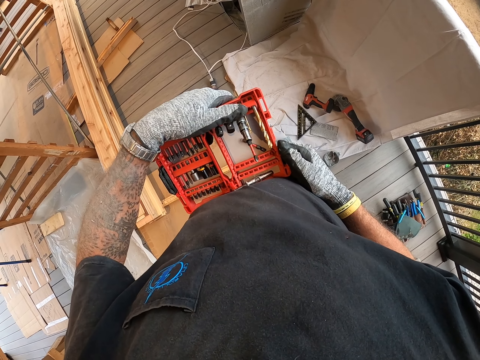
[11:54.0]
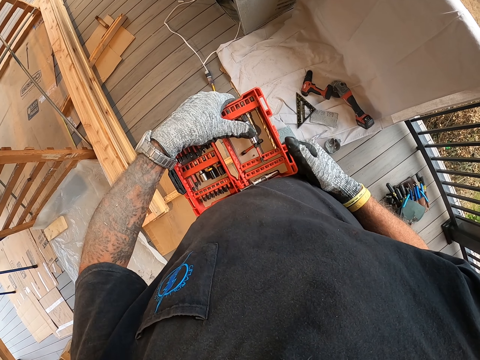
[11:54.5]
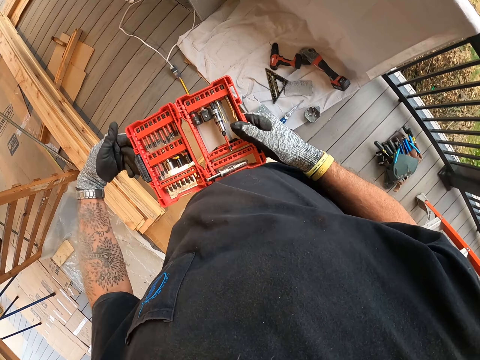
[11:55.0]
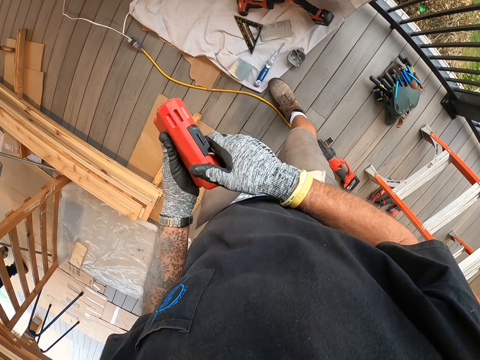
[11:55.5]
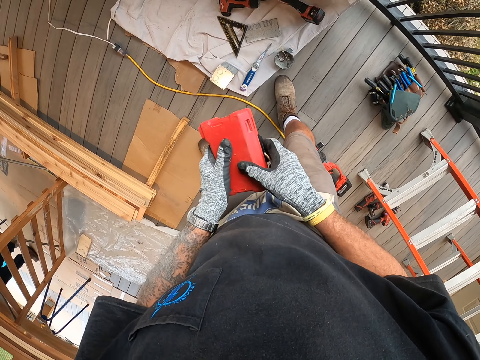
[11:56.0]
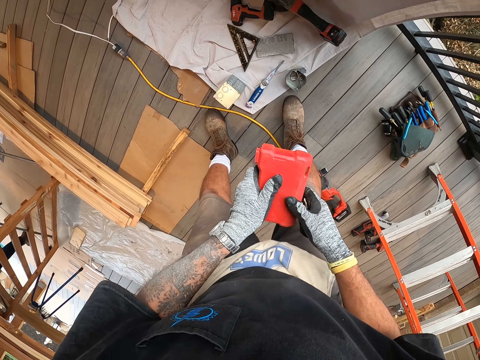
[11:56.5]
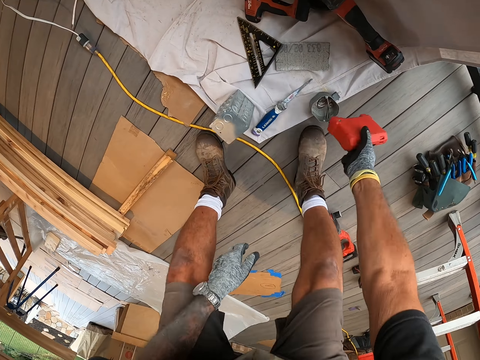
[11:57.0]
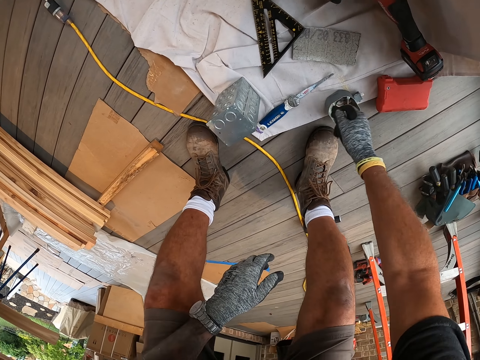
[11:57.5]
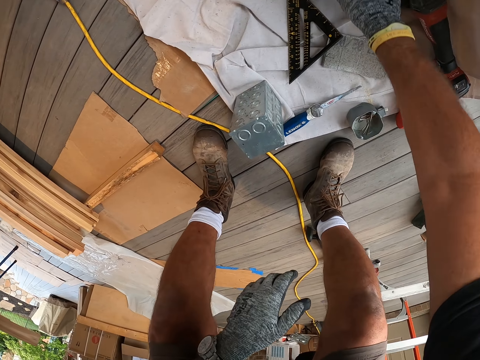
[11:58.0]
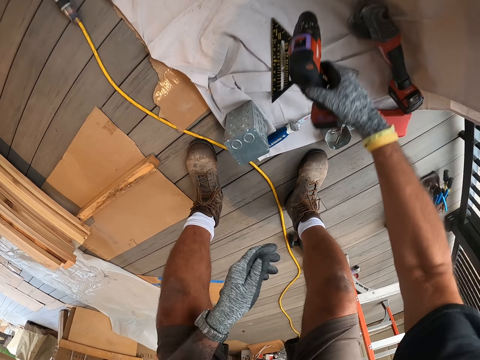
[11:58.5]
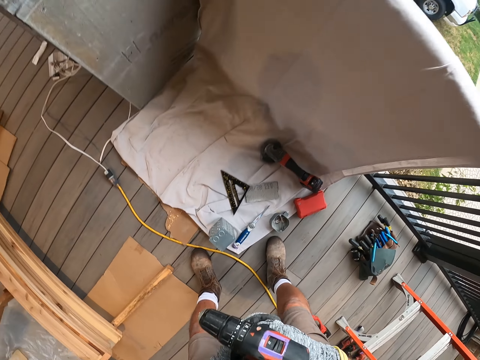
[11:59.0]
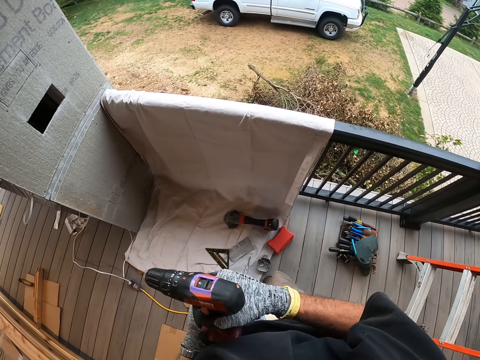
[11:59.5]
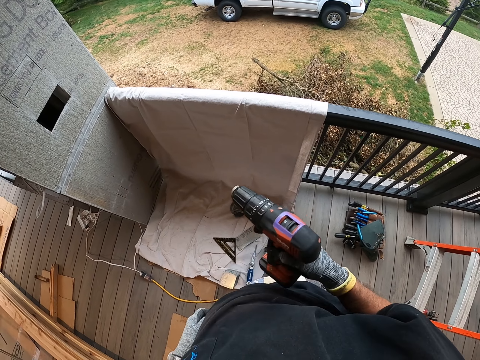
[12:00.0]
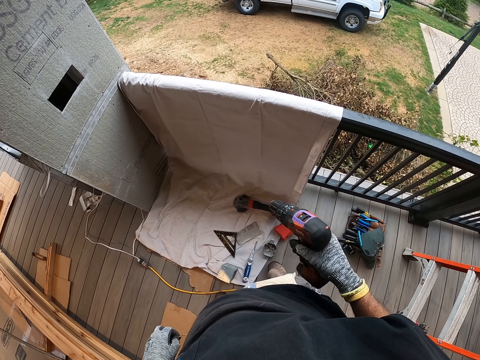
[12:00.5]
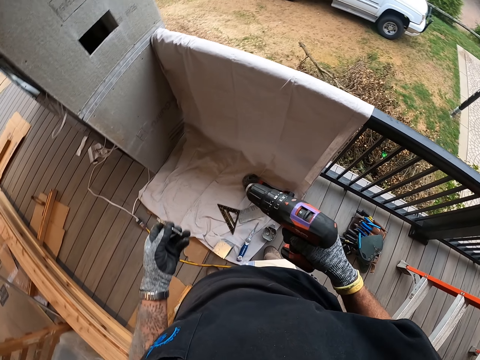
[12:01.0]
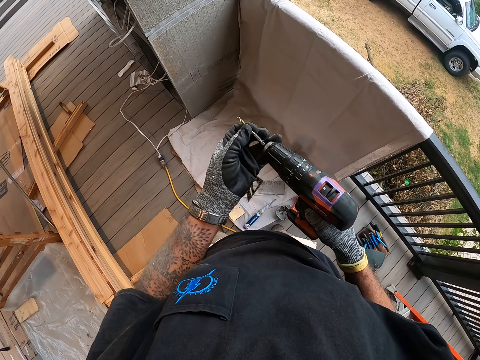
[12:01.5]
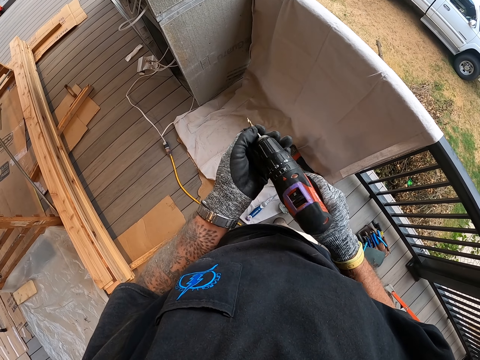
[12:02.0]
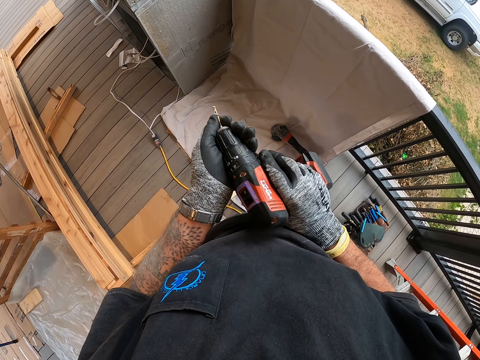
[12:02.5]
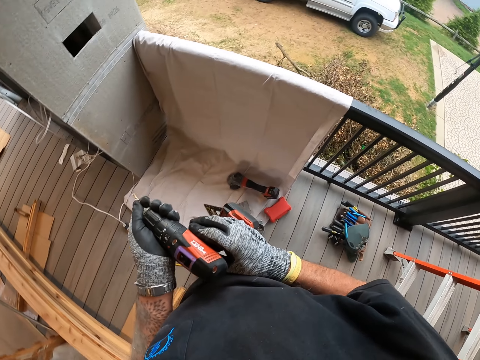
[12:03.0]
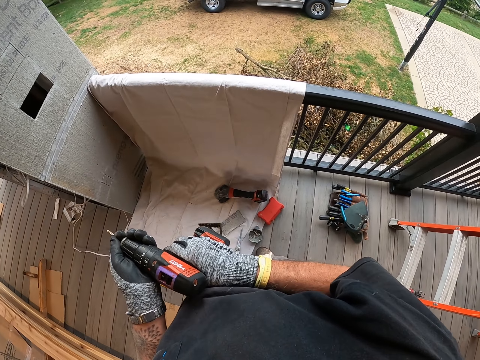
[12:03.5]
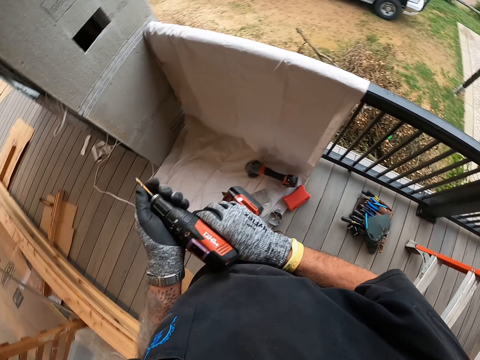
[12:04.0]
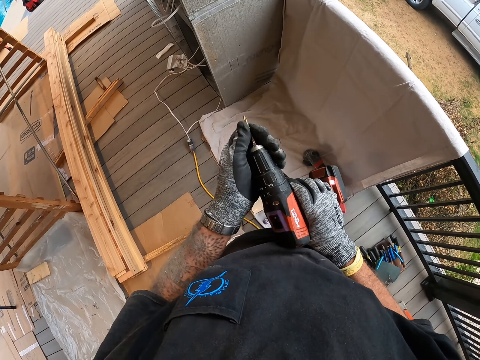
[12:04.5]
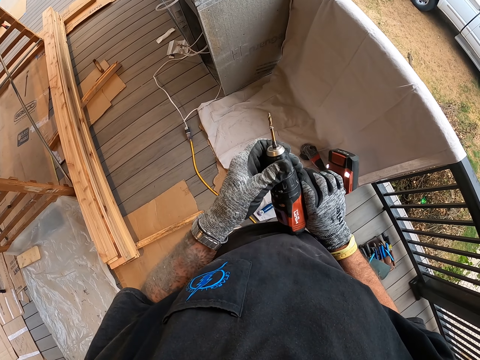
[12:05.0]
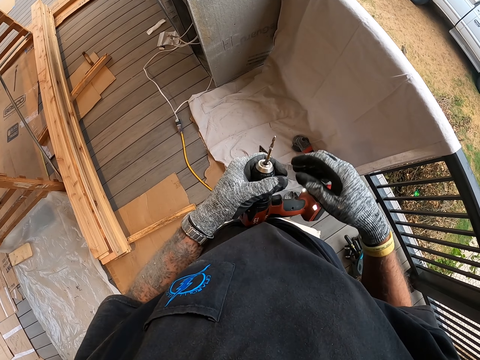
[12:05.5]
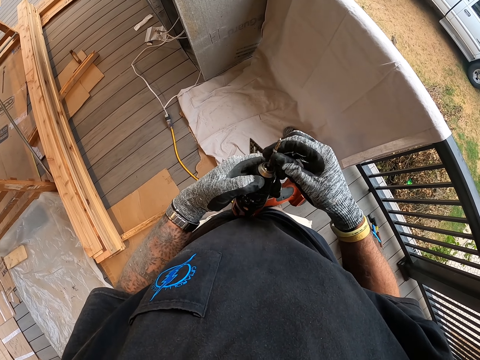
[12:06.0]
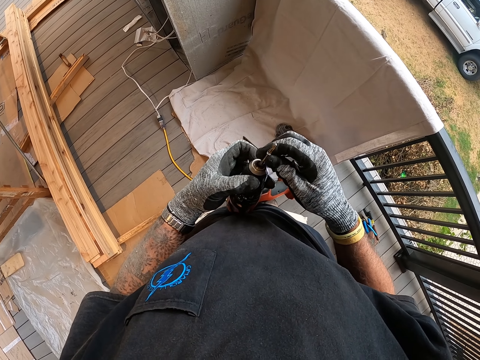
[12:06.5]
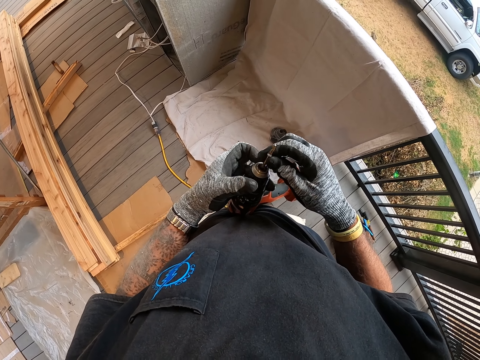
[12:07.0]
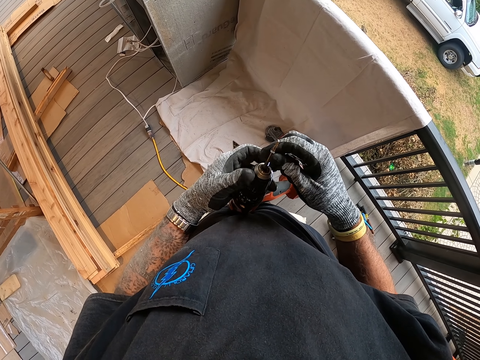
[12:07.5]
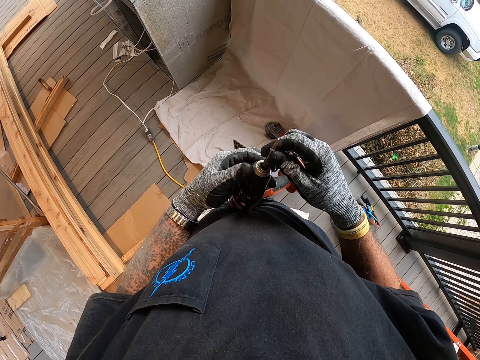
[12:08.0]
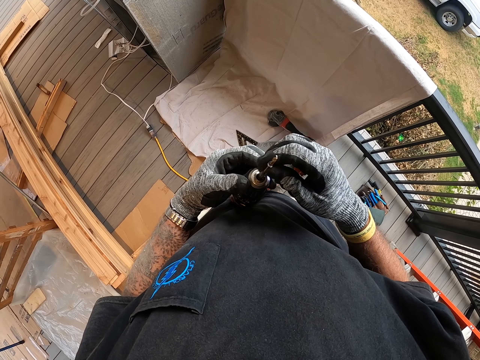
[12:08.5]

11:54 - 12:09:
The camera wearer closes the tool box. They place the toolbox on the floor. They drop something. They pick up the drill. They attach the drill bit on the drill.

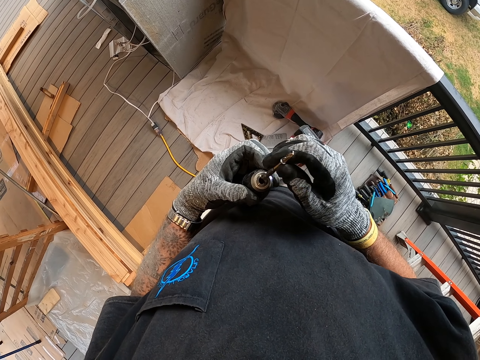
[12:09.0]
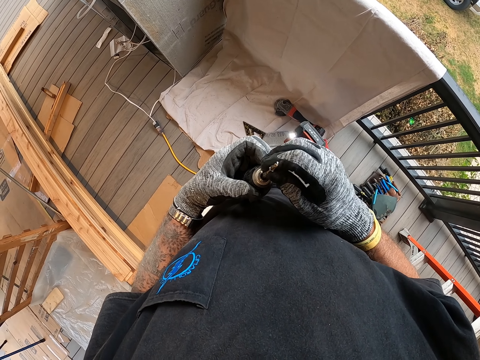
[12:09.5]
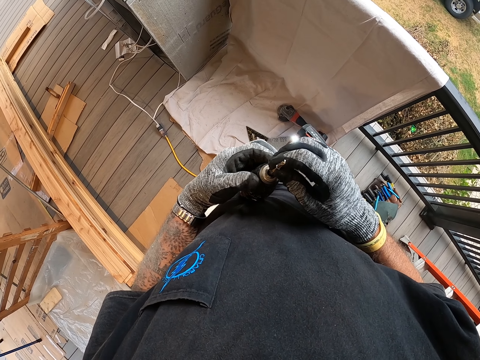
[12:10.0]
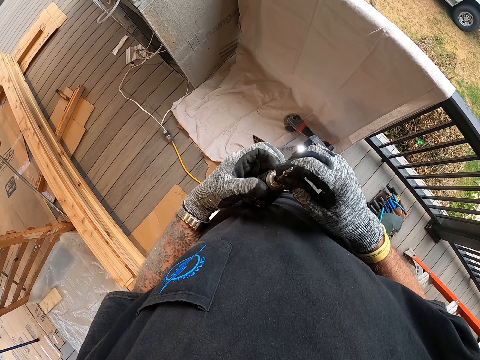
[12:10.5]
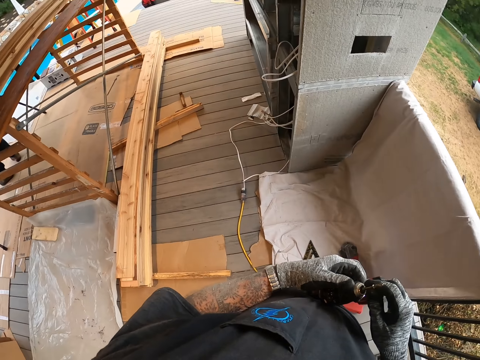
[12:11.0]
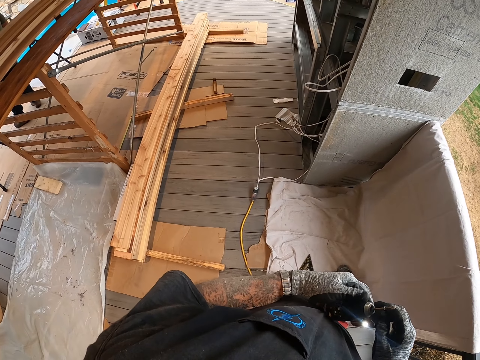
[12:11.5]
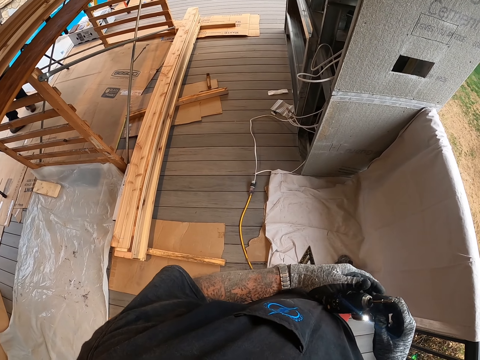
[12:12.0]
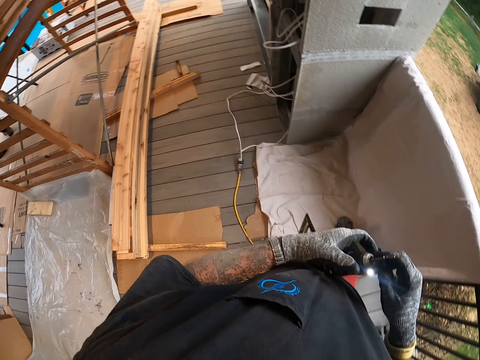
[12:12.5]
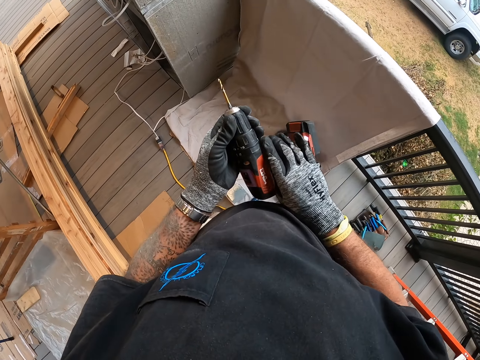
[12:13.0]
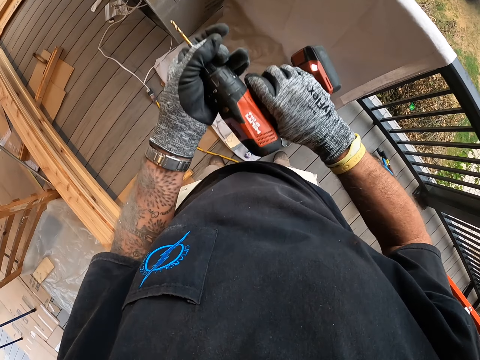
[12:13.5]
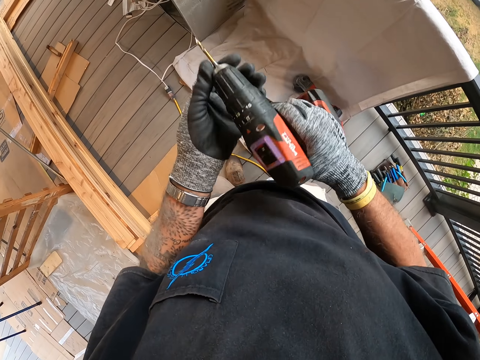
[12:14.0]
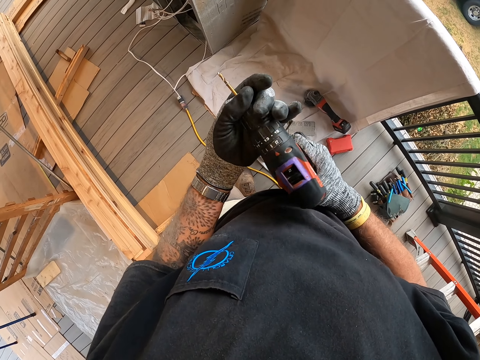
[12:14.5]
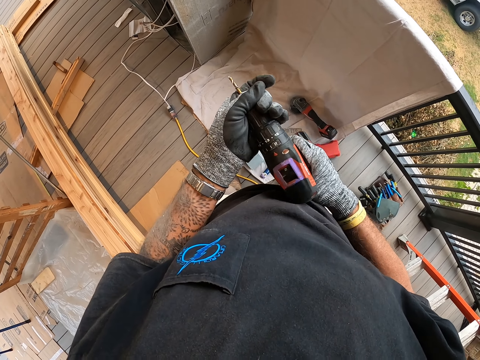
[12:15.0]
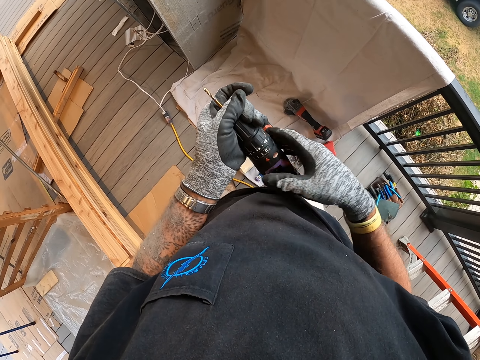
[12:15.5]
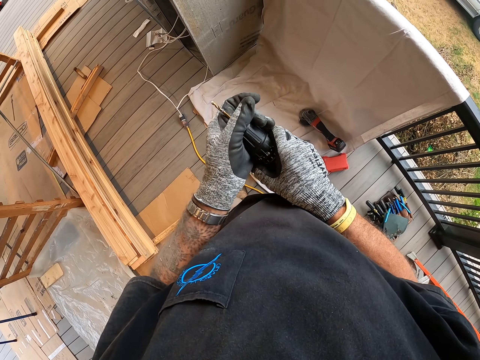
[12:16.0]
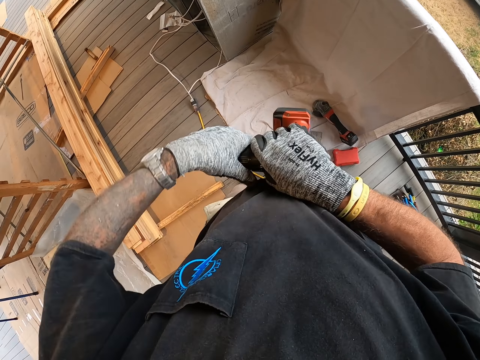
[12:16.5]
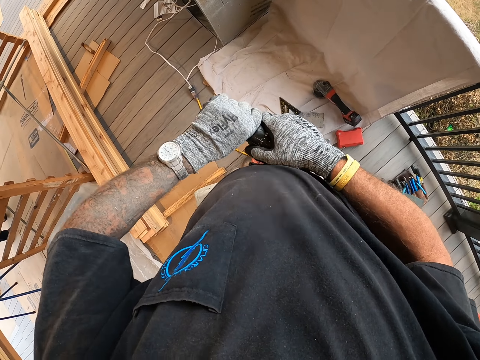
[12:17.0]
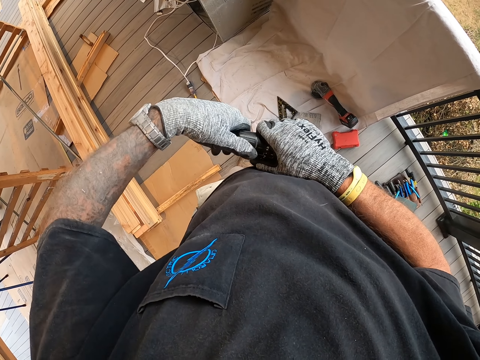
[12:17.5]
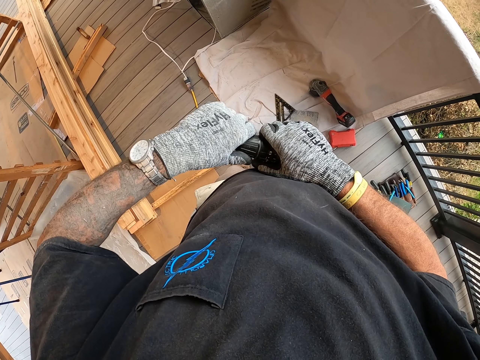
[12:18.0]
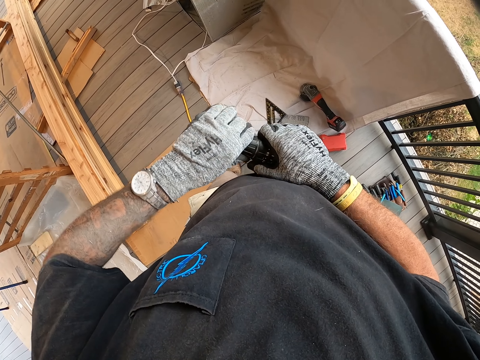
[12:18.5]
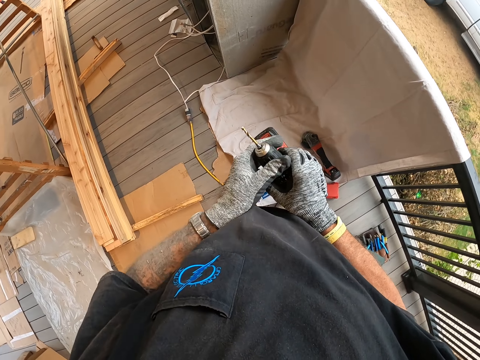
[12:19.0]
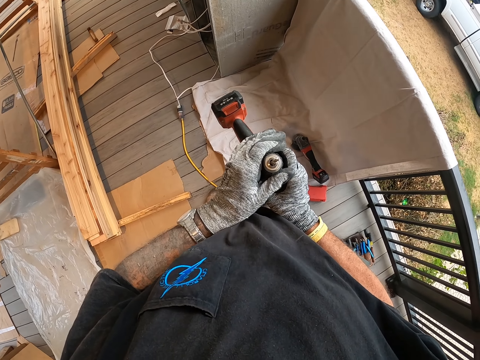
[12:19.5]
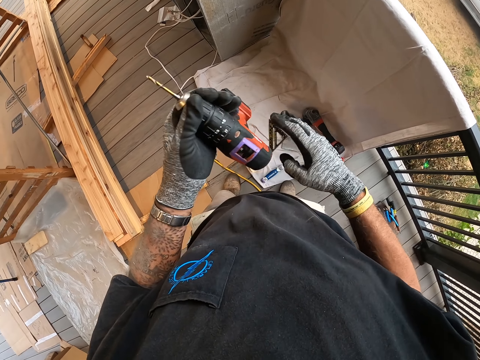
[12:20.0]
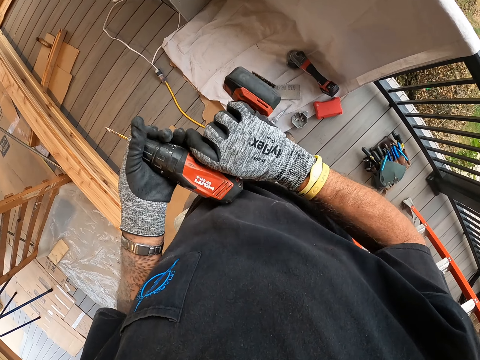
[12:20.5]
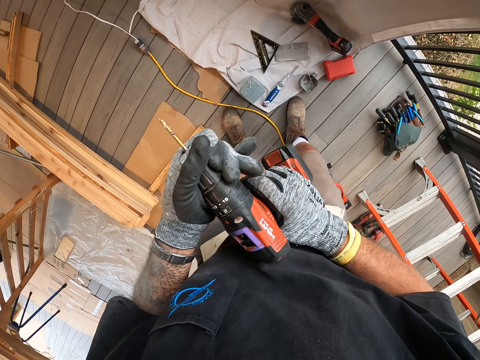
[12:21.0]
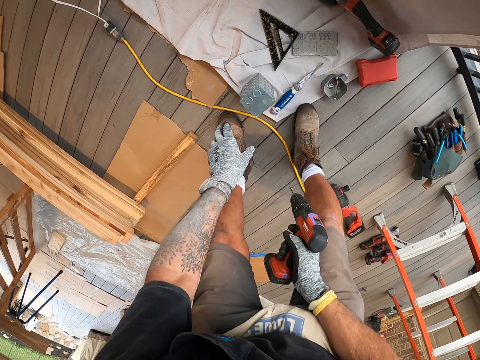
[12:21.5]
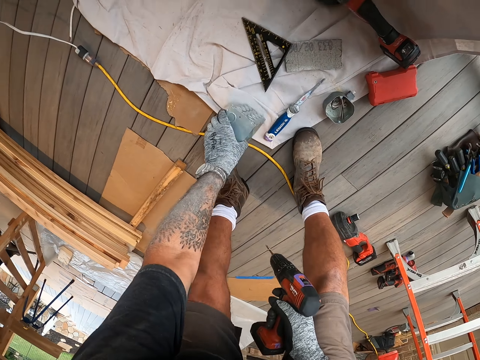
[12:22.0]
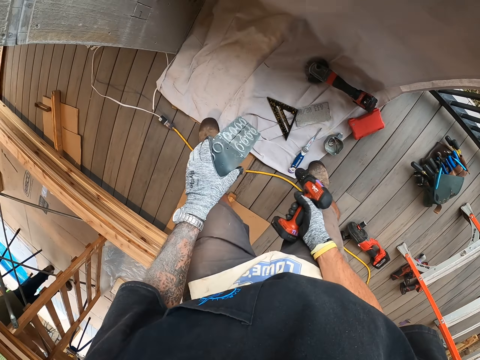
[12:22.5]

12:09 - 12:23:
The camera wearer holds a drill with his right hand. He picks up the metal block. He moves at the porch.
